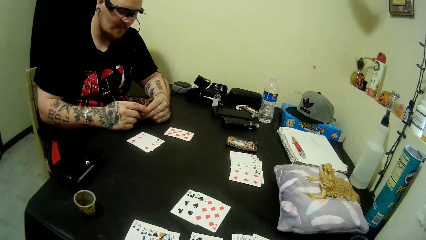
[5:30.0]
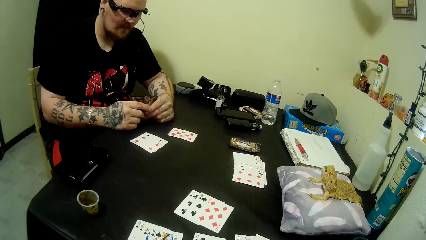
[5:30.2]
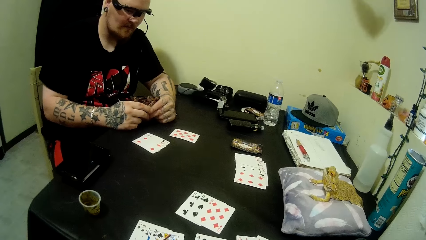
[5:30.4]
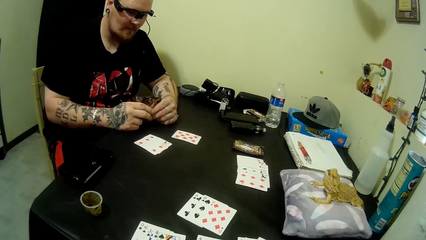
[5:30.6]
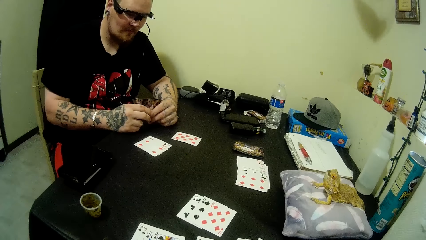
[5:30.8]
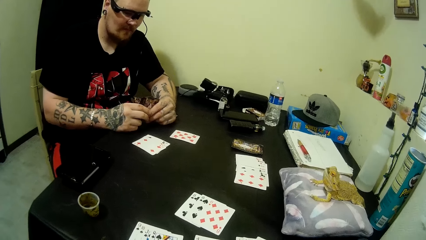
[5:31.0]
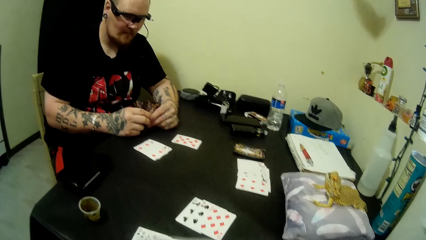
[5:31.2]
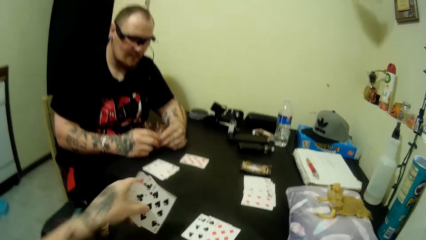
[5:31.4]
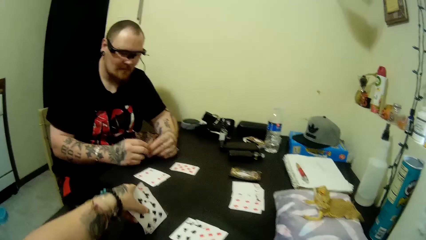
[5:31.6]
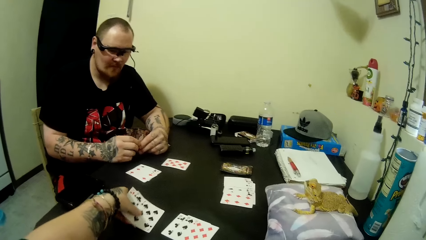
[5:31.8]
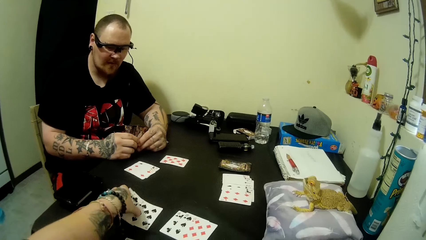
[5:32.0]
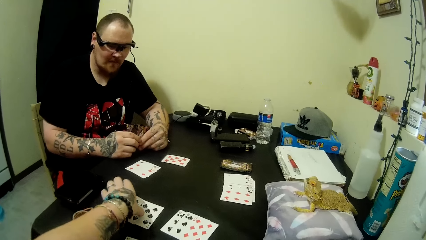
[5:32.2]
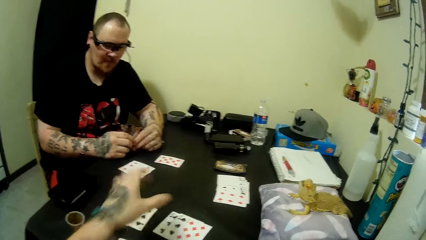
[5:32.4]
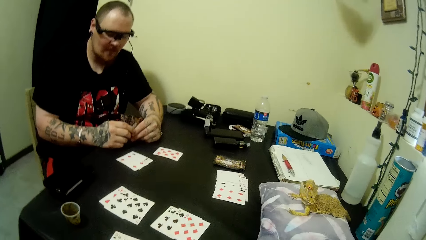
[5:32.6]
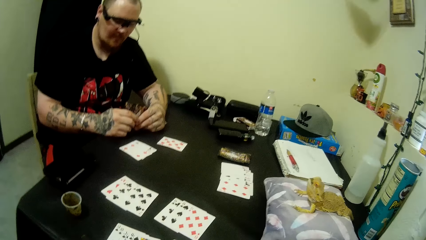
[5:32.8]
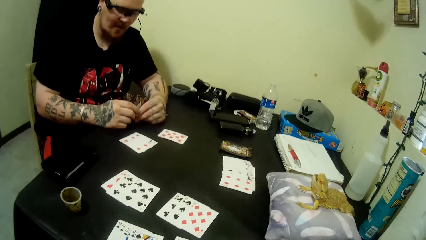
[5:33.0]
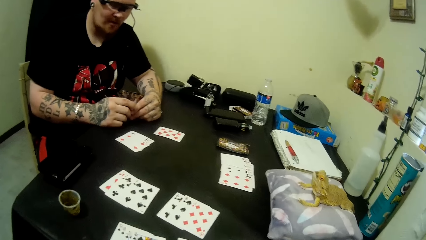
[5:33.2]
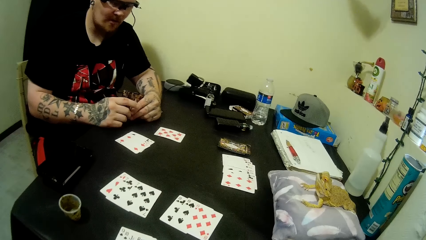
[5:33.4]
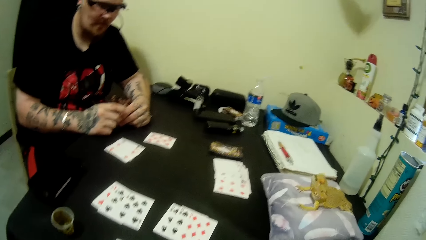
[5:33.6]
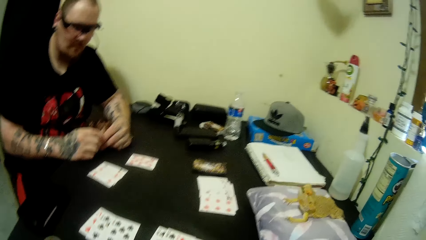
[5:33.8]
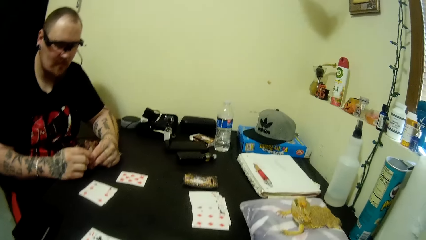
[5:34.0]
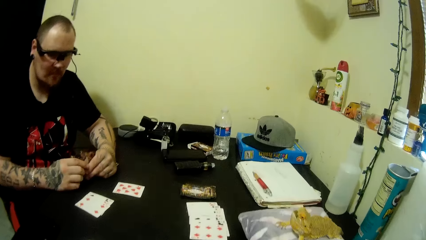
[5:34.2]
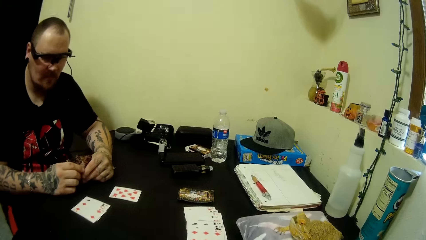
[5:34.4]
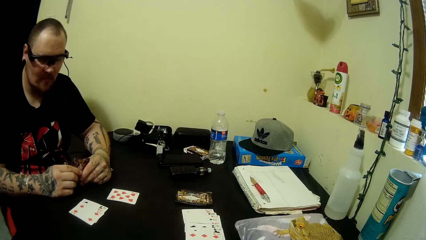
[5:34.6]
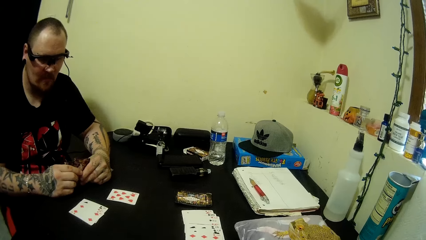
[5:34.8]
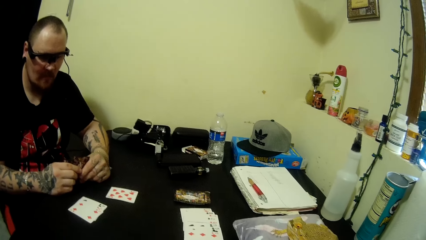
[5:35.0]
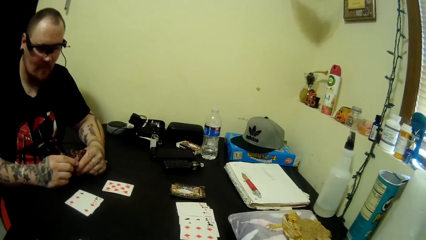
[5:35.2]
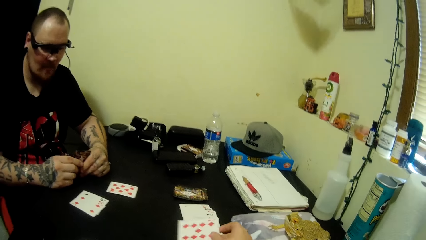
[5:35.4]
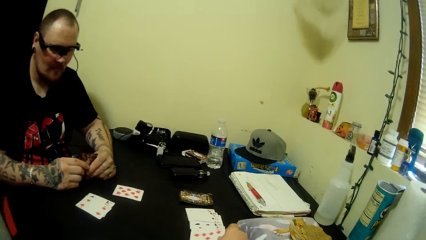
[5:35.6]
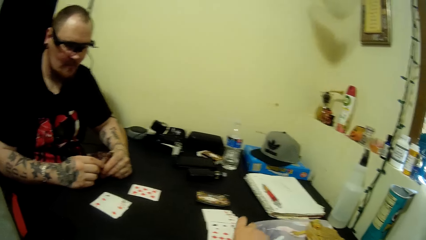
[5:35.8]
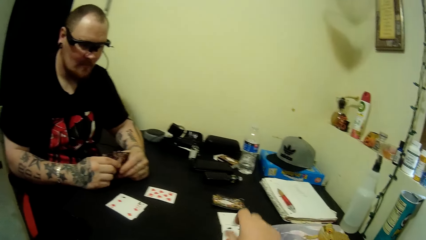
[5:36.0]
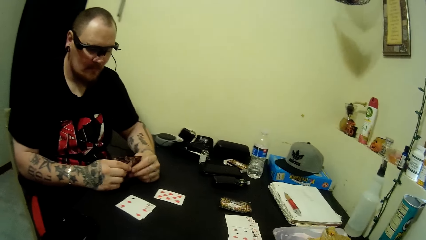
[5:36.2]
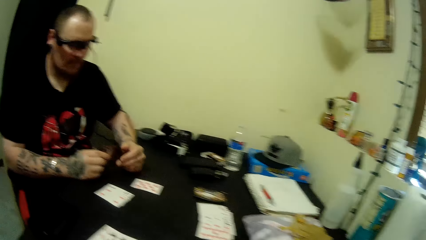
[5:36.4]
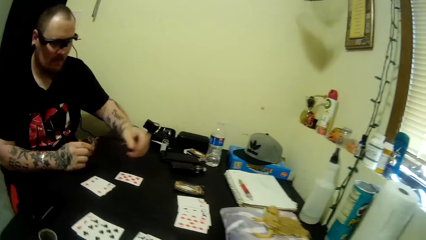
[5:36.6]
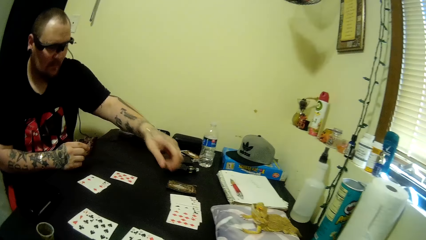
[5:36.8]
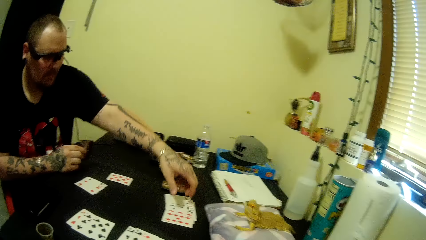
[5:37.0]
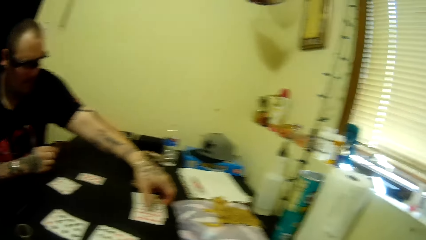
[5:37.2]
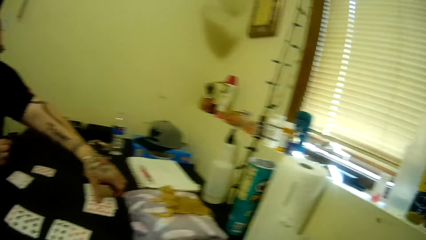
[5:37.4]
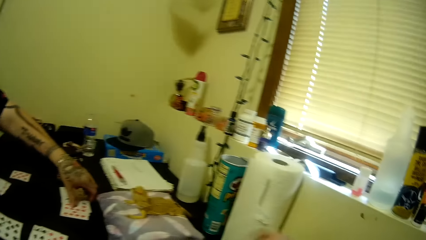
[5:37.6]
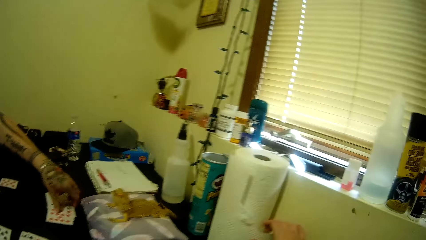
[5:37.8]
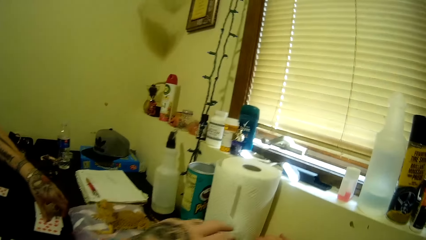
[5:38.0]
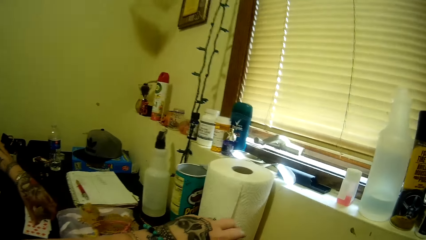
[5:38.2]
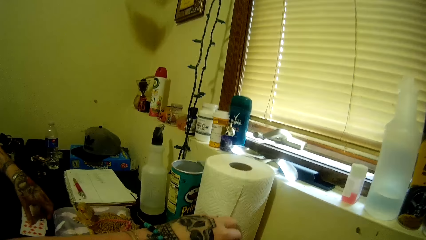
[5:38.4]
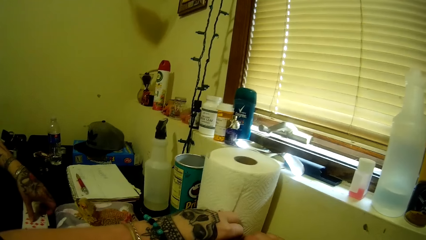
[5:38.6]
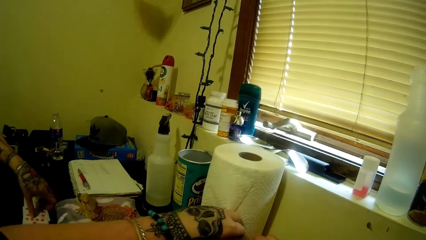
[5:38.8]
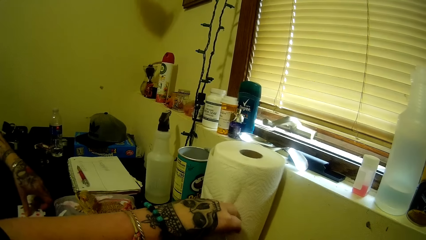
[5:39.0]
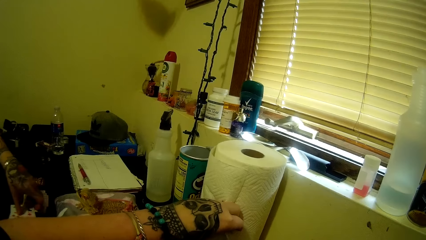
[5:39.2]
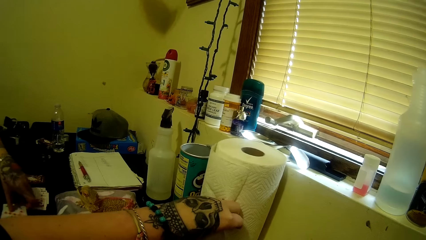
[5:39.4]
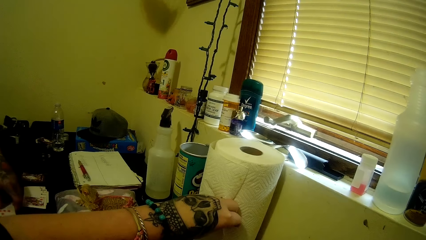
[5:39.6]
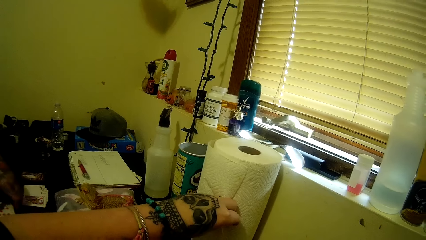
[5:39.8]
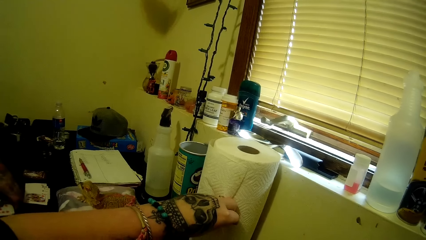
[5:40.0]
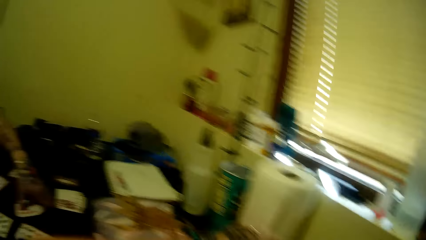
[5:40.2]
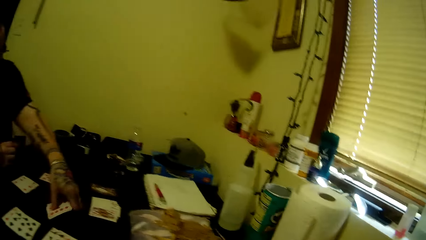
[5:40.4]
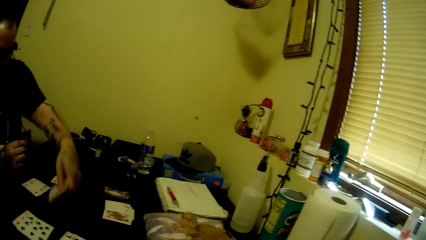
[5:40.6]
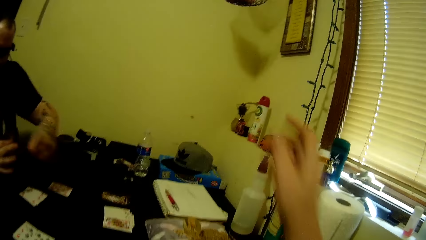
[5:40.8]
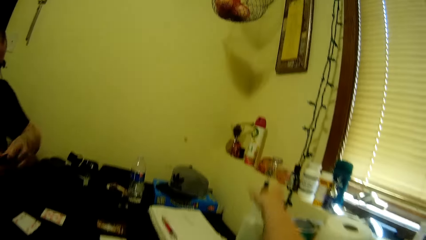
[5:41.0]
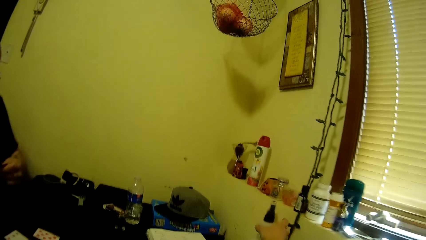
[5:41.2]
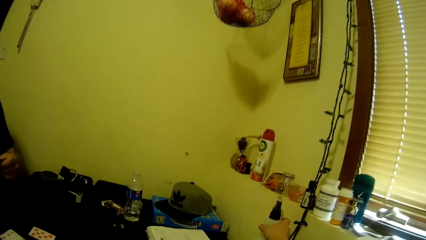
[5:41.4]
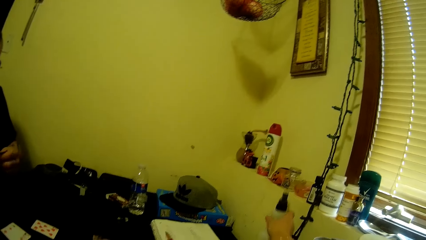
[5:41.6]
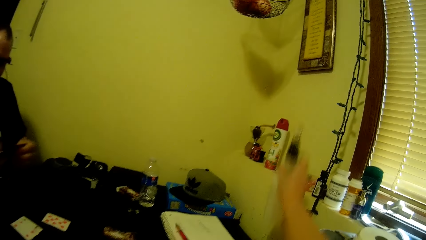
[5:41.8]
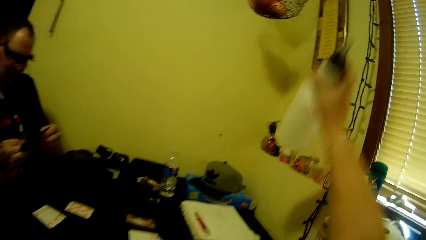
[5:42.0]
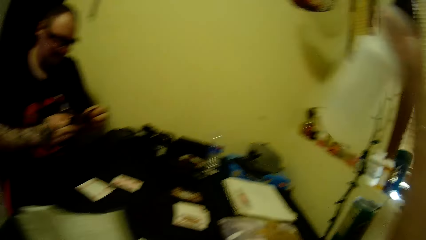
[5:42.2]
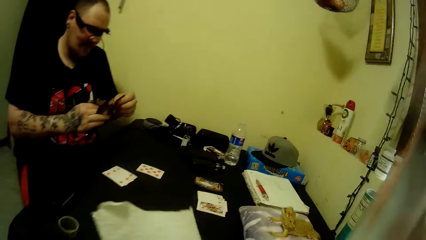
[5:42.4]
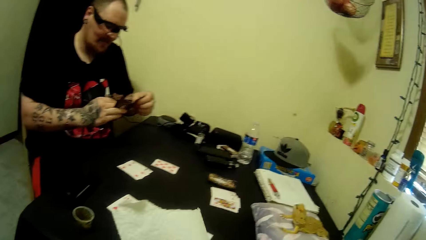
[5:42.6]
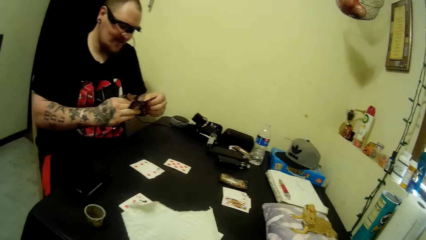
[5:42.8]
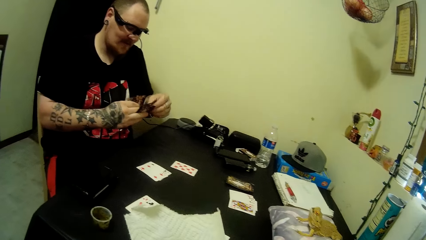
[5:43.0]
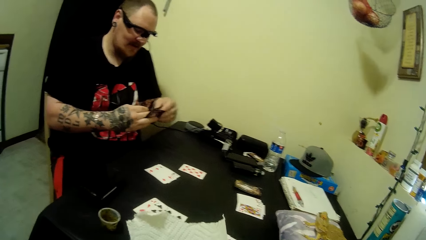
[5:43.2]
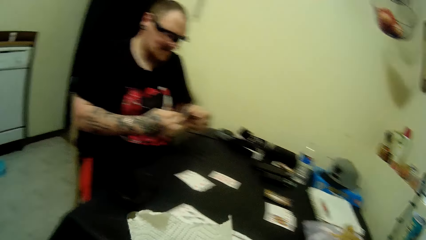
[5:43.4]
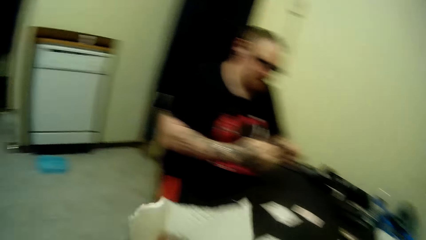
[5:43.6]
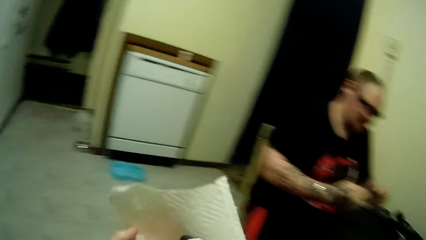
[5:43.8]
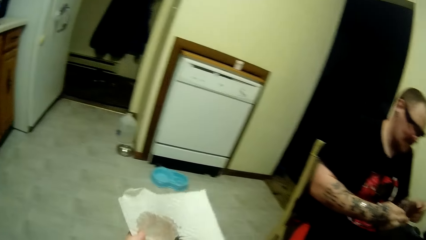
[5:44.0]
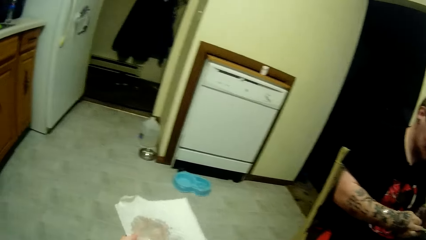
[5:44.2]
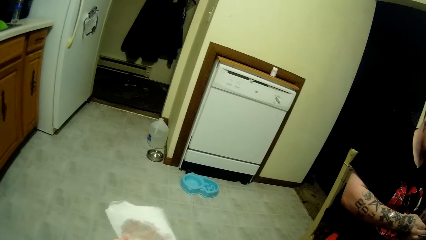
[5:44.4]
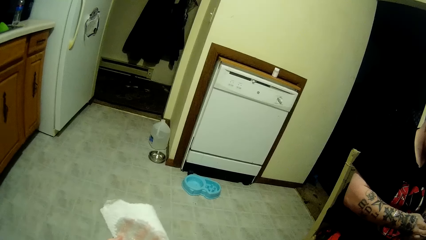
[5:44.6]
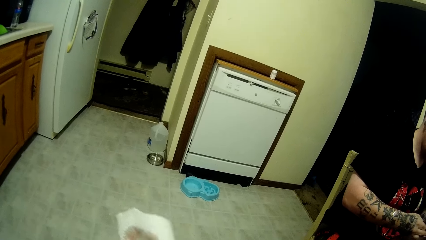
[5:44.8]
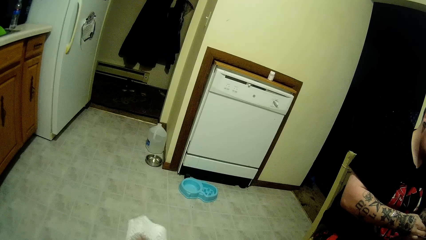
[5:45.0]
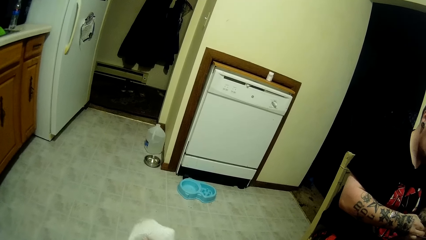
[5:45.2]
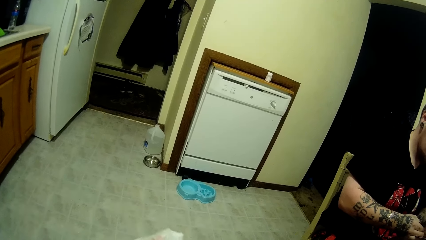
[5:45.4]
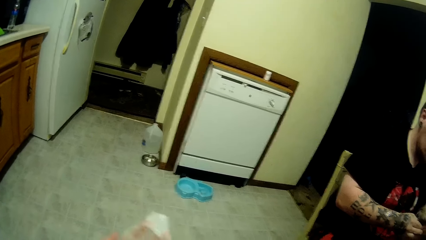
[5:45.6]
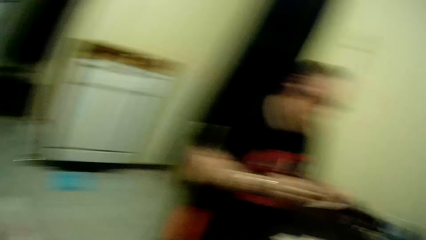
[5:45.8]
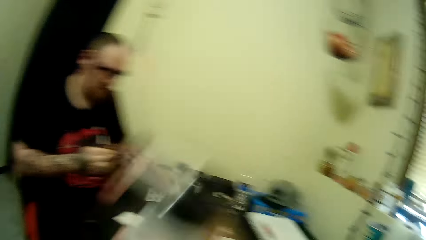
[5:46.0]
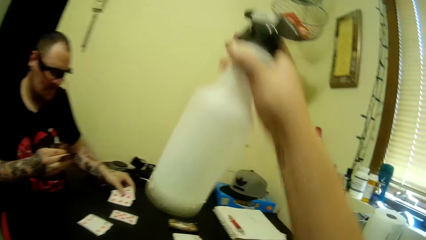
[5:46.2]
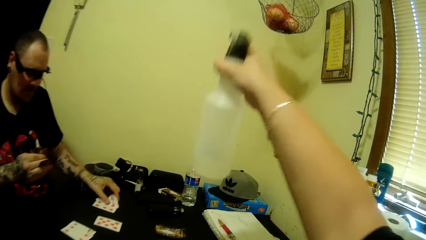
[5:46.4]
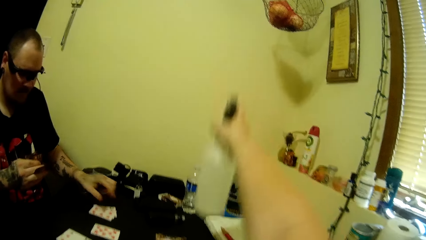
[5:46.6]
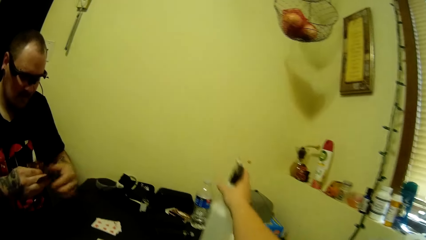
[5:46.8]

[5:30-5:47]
The camera wearer plays some cards on the table. He places some cards on the table. A man picks some cards from the table and drags a card on the table. The camera wearer holds a serviette. He cuts some tissue from the table. The man picks up the cards. The camera wearer lifts his hand. The man talks to the camera wearer. The camera wearer takes a spray bottle from the table. The man arranges the cards in his hands. The camera wearer sprays water on the serviette with the spray bottle. He puts the serviette aside and lifts the bottle.
